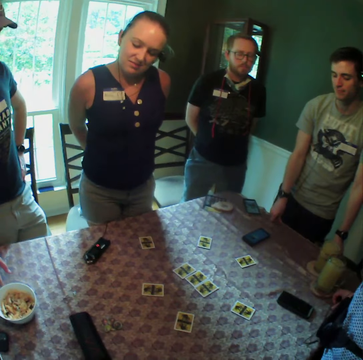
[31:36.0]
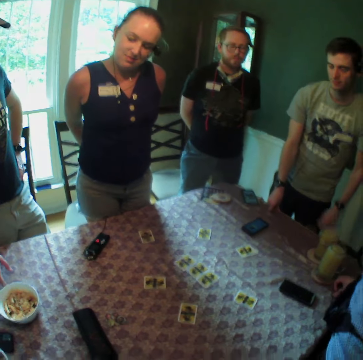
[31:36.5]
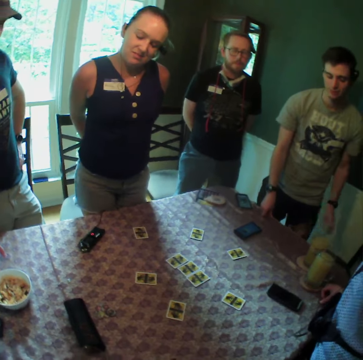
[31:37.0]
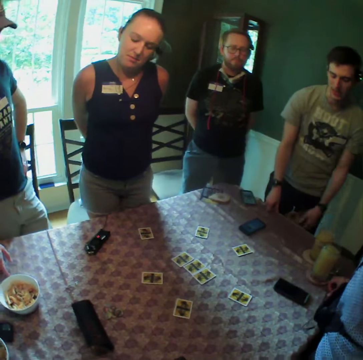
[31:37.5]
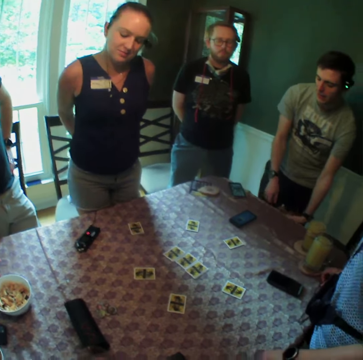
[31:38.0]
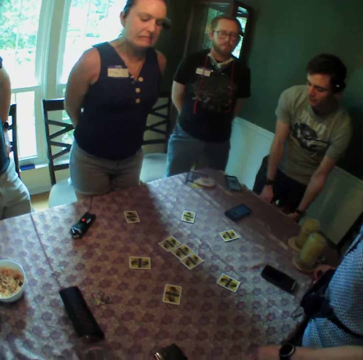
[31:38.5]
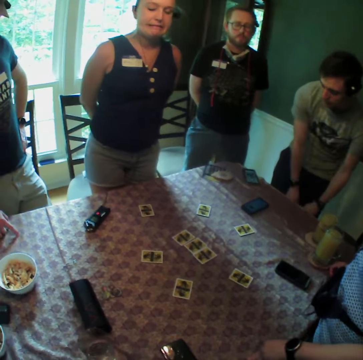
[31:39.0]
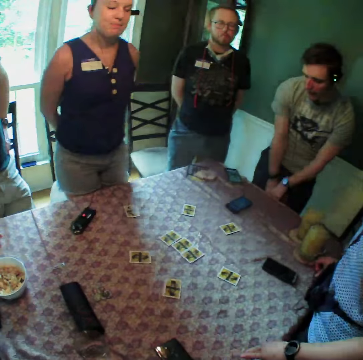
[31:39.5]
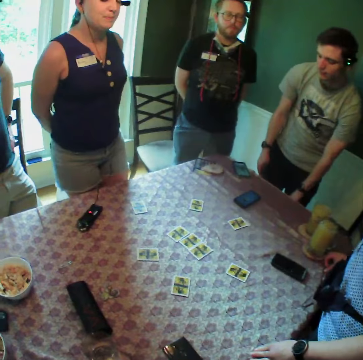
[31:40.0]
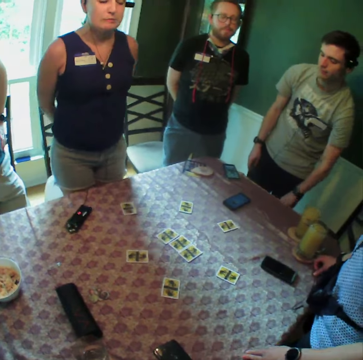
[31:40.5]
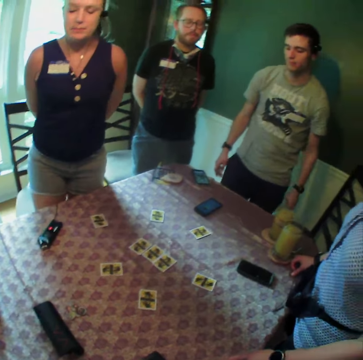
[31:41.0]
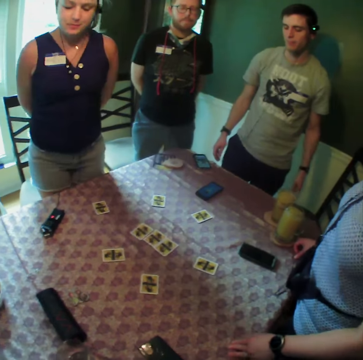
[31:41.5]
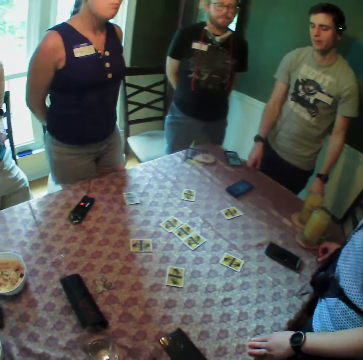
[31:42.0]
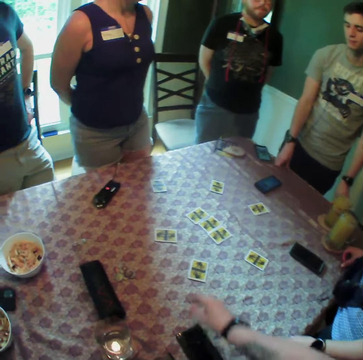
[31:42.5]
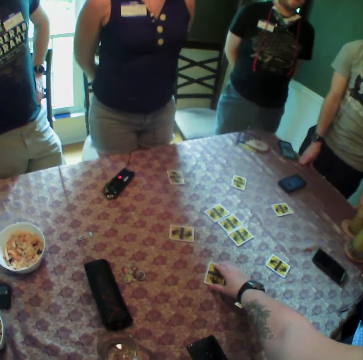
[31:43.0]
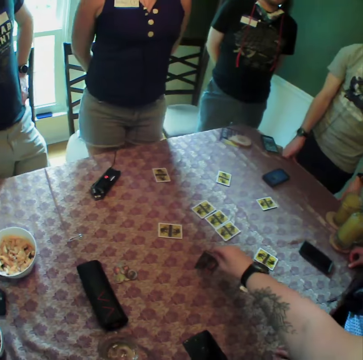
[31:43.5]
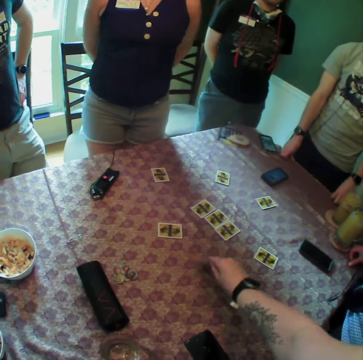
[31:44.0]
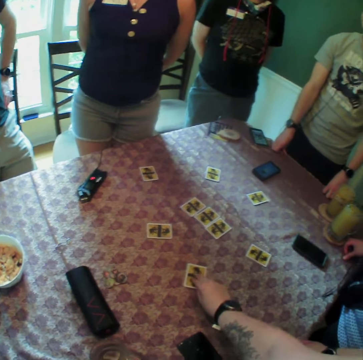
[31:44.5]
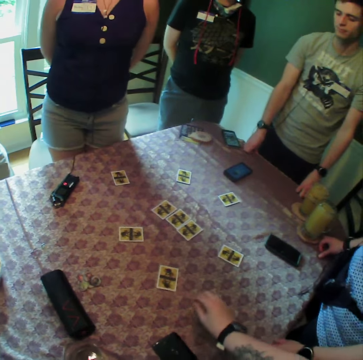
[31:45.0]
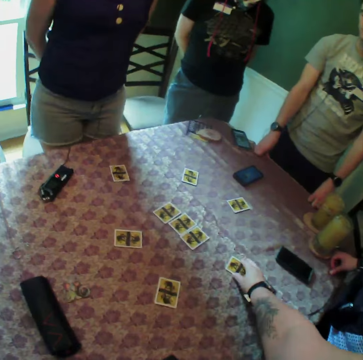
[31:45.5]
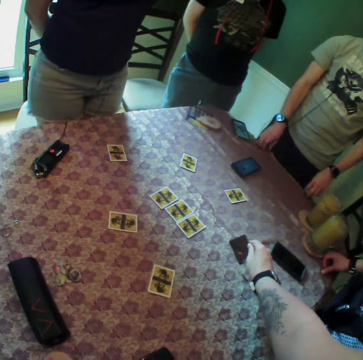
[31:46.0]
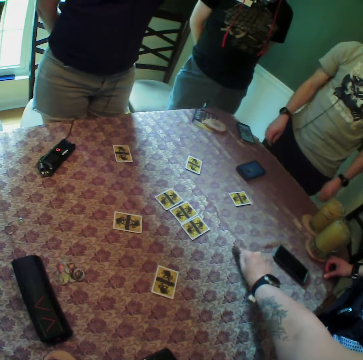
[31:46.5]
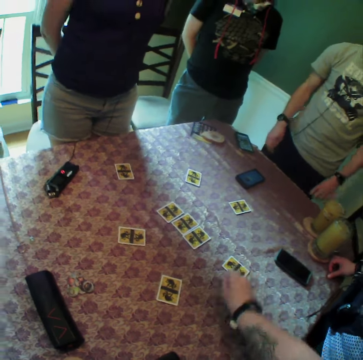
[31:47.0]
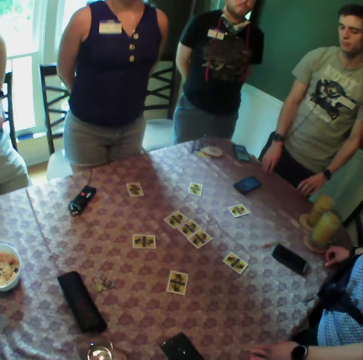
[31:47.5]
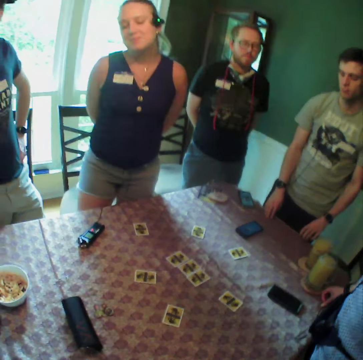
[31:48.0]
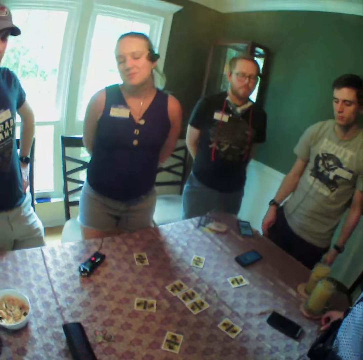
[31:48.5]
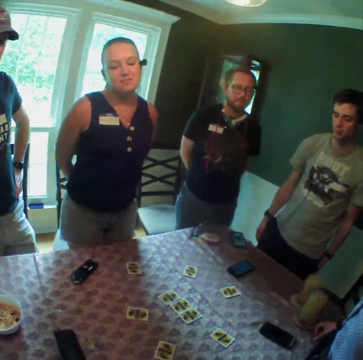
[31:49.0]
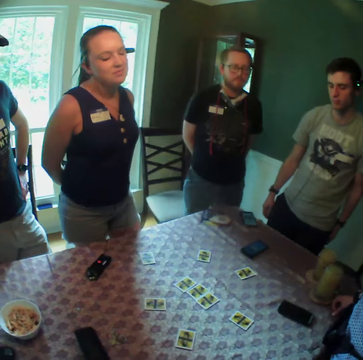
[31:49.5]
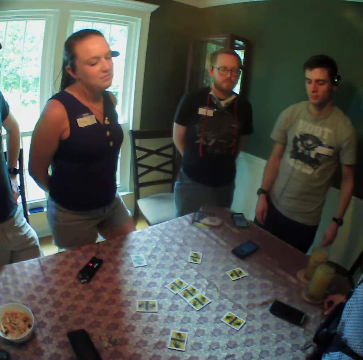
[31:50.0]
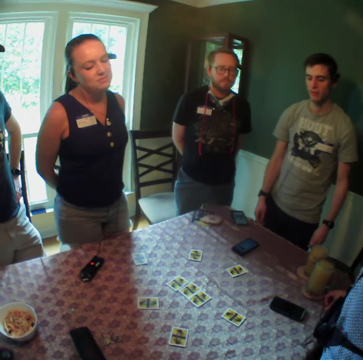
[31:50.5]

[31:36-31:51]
The camera wearer stares at the cards. They turn a card on the table with their right hand. They check a card with their right hand. They pick up a card from the table and put the card on the table.

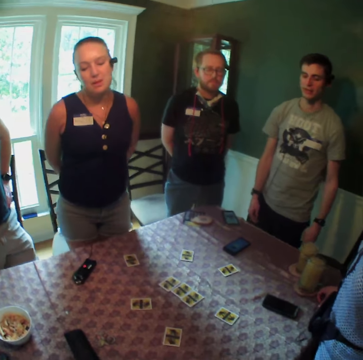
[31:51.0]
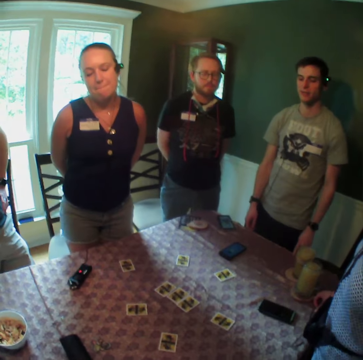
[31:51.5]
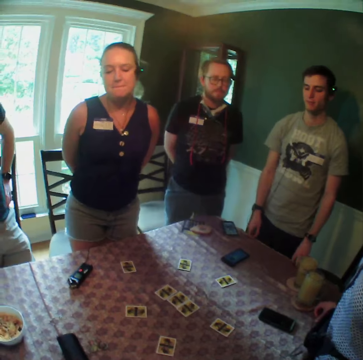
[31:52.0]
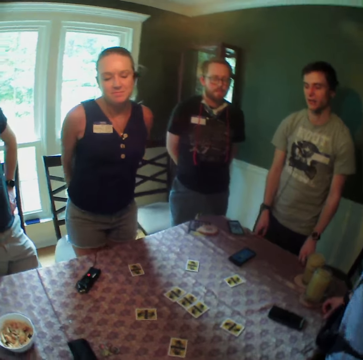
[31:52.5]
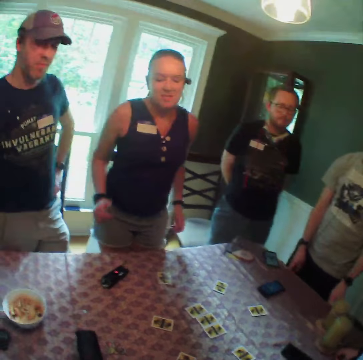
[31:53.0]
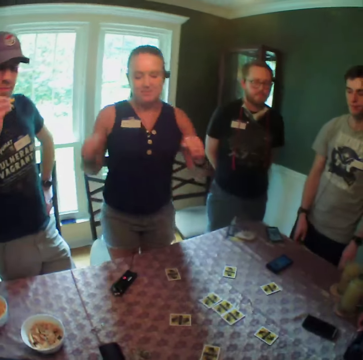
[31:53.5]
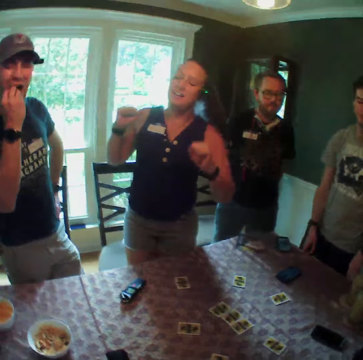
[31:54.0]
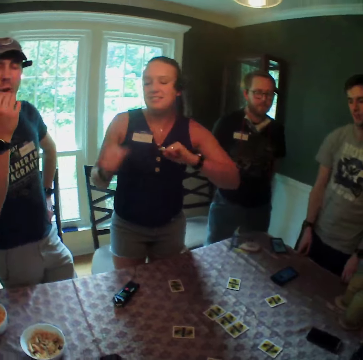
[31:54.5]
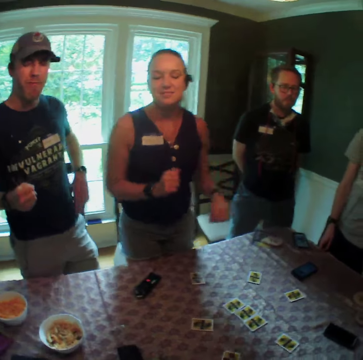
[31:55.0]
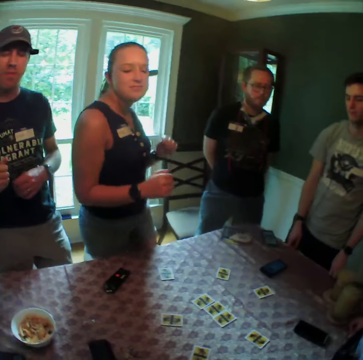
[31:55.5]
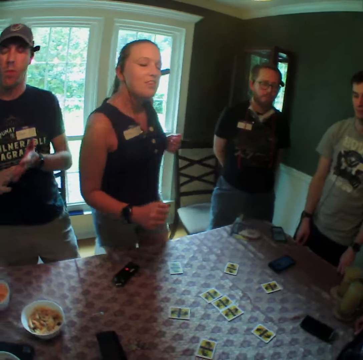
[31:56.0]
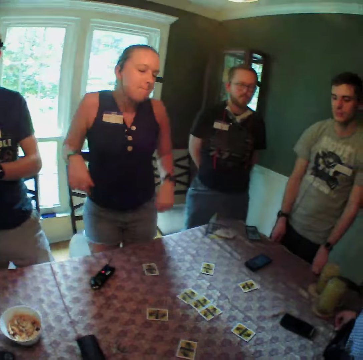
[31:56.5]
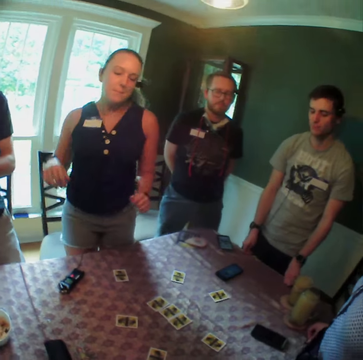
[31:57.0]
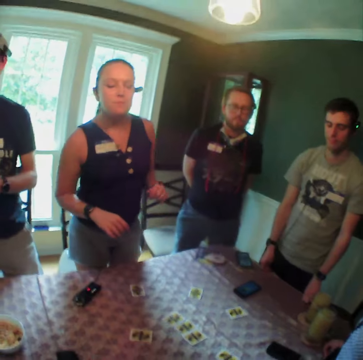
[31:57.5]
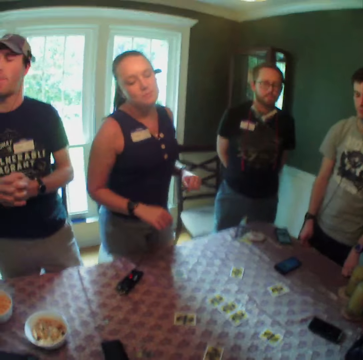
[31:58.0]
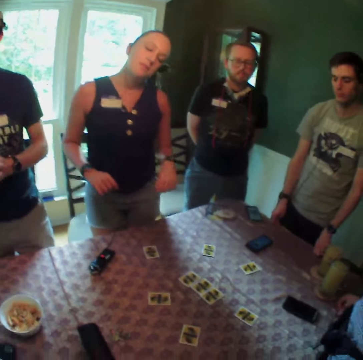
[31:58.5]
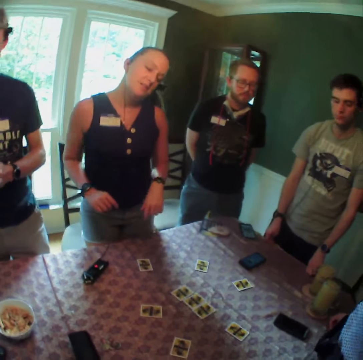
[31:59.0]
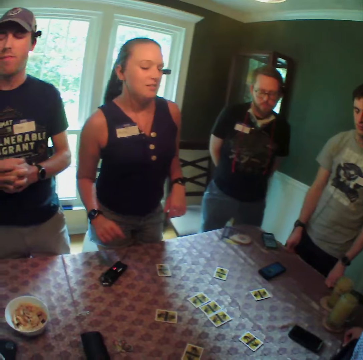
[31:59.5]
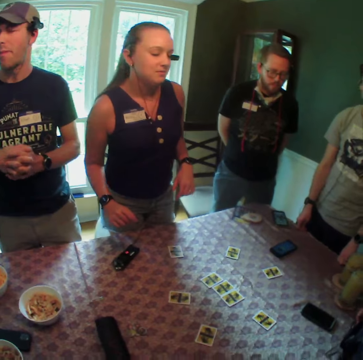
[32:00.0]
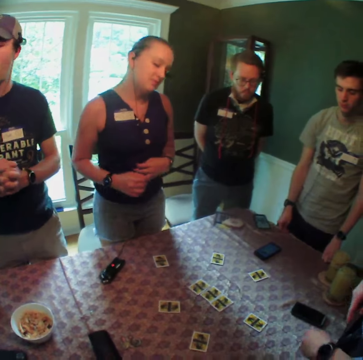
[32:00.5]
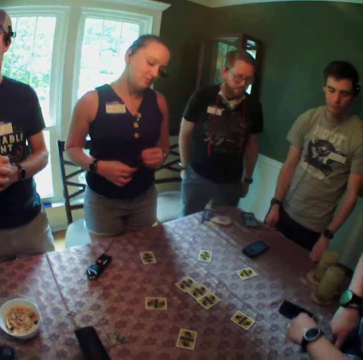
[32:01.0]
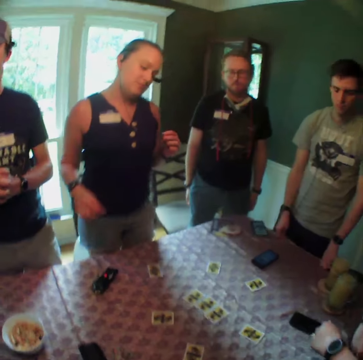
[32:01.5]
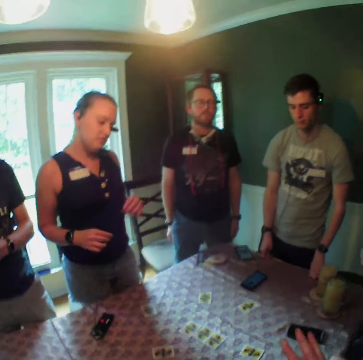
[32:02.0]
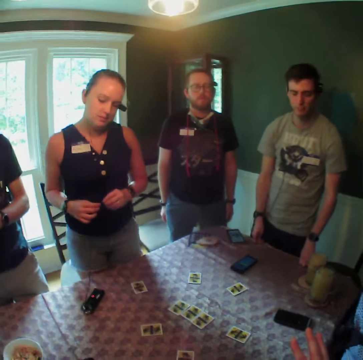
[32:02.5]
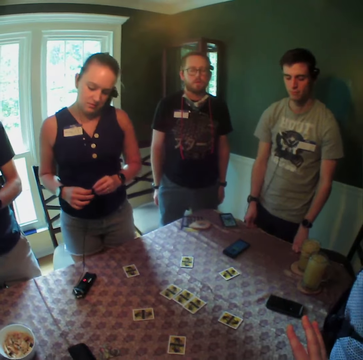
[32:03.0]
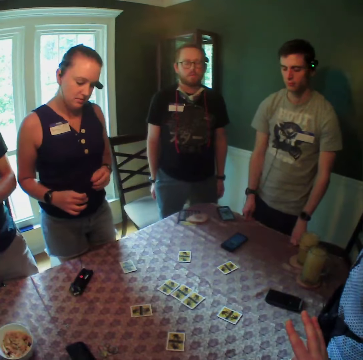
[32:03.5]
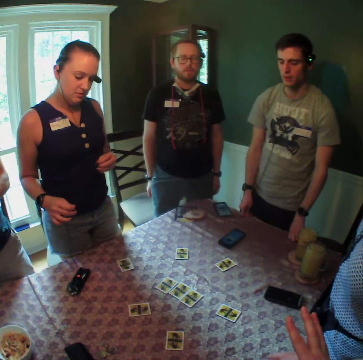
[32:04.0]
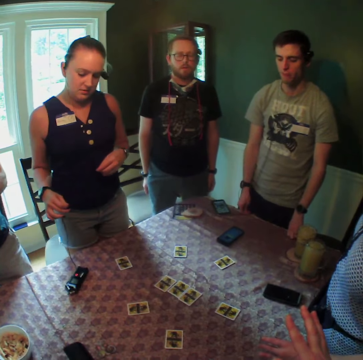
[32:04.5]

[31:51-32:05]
A man eats some puffs in his right hand. The man dusts off his hands. A woman fondles her earpiece cord in her hands.

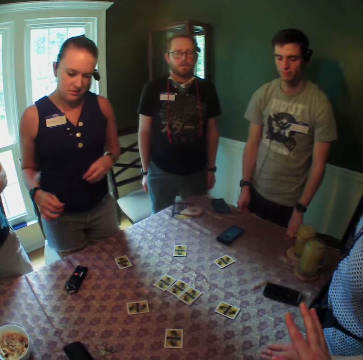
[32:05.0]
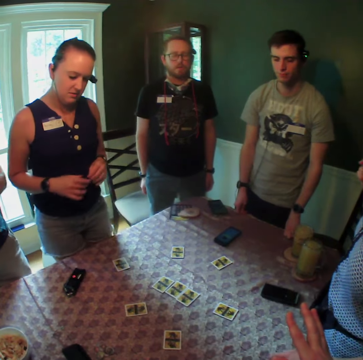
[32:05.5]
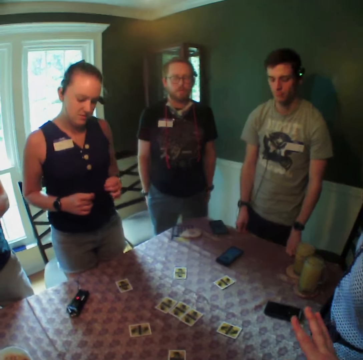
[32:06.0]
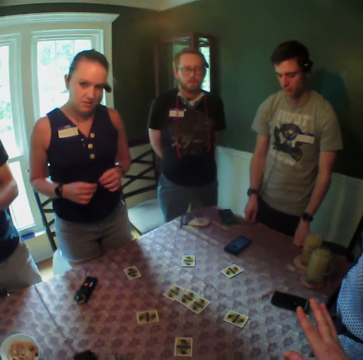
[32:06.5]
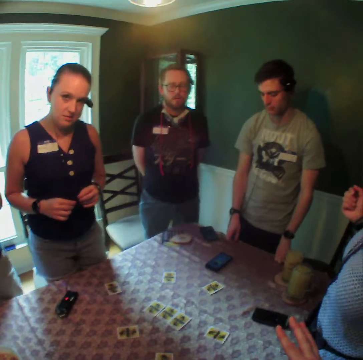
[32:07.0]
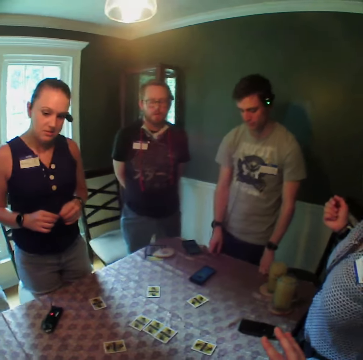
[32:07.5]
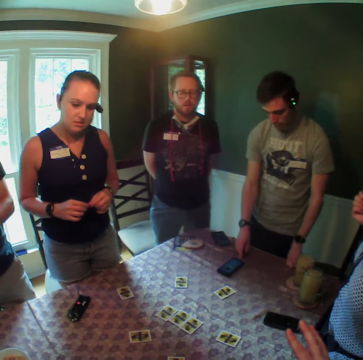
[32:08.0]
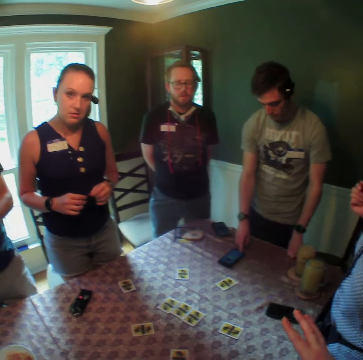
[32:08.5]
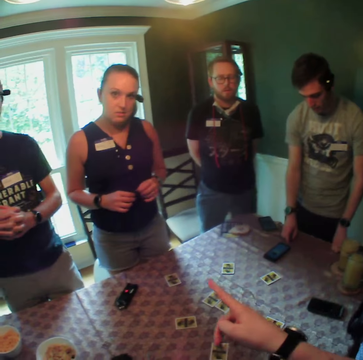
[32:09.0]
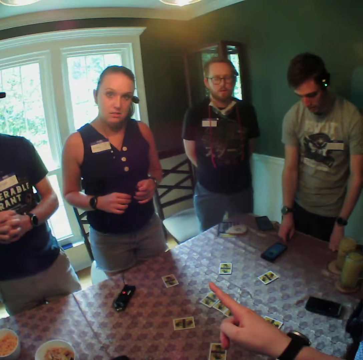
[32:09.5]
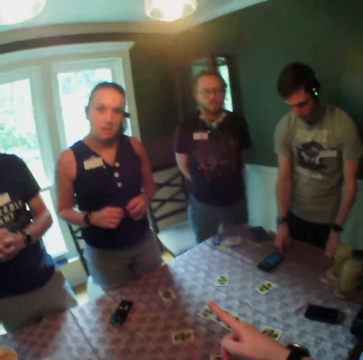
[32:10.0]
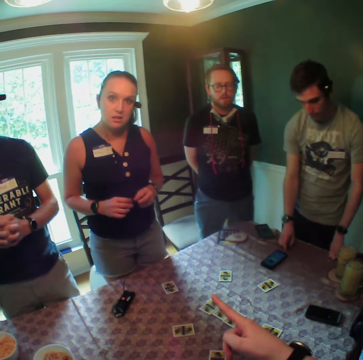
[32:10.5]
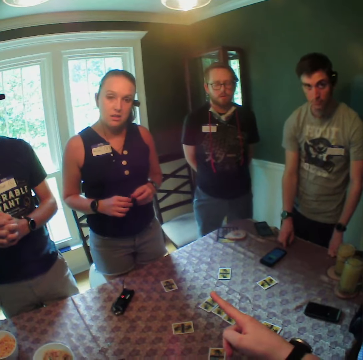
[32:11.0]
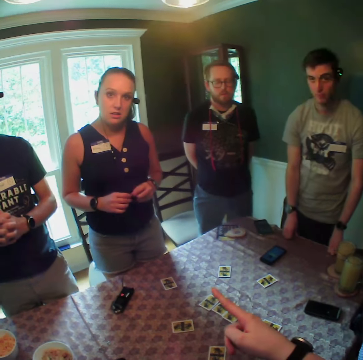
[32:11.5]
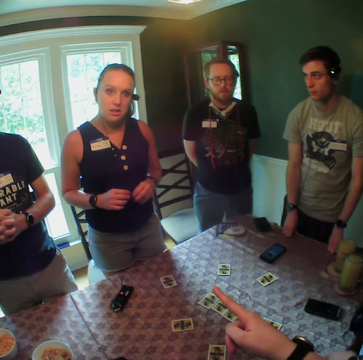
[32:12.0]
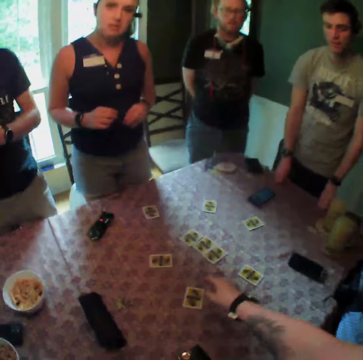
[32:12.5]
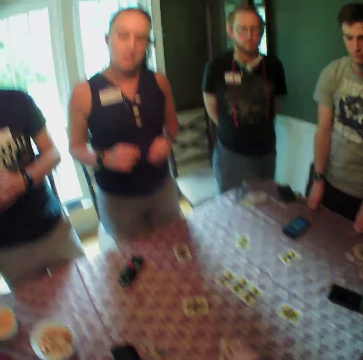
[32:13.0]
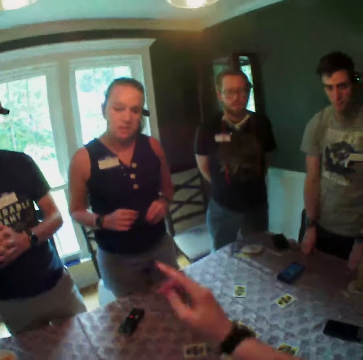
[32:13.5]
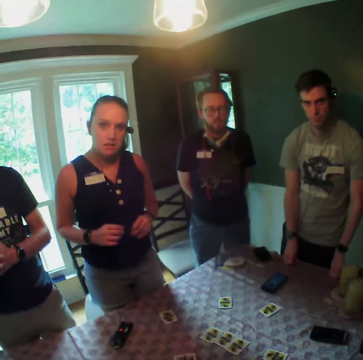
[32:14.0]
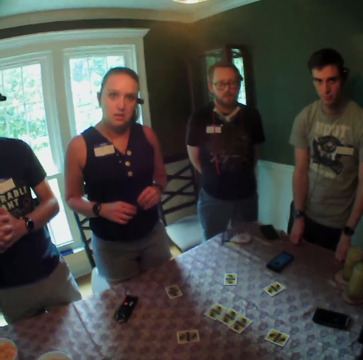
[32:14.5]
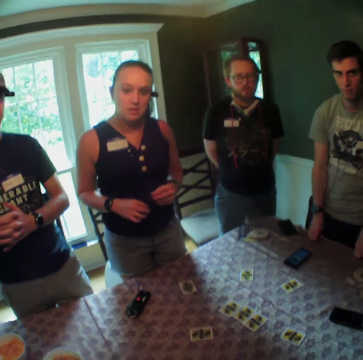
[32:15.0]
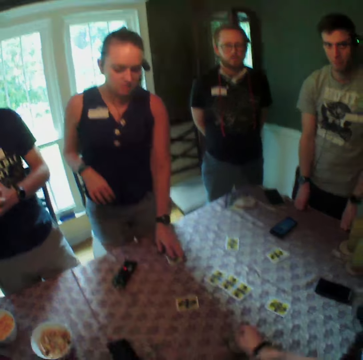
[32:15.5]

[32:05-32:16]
A man operates his phone with his right hand. The camera wearer gestures with her right hand. She touches a card. She checks the card with her right hand. A woman checks a card with her left hand.
